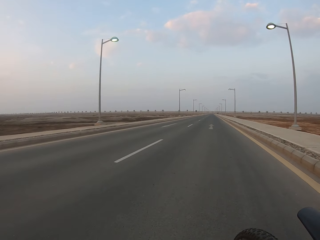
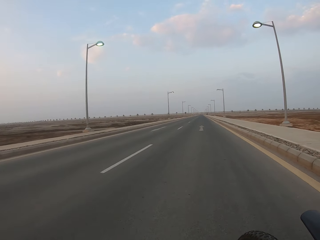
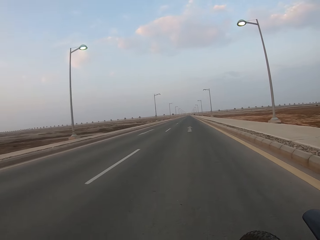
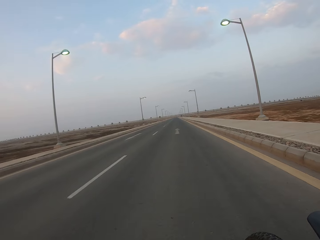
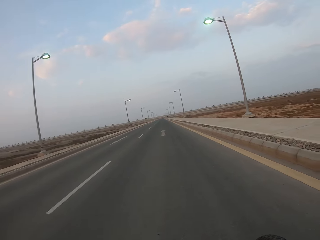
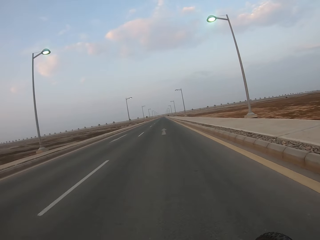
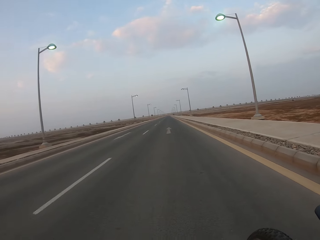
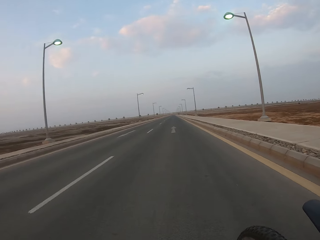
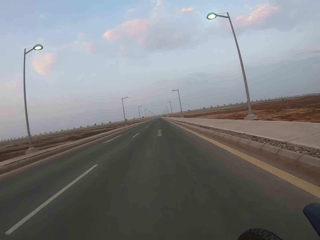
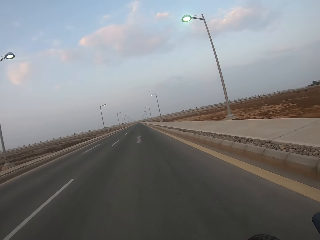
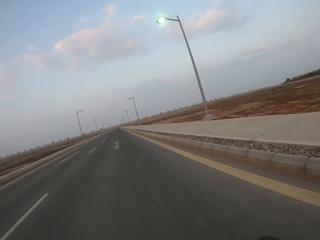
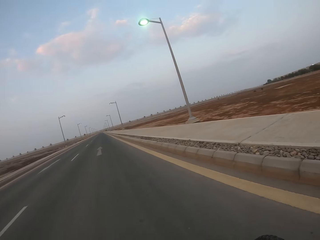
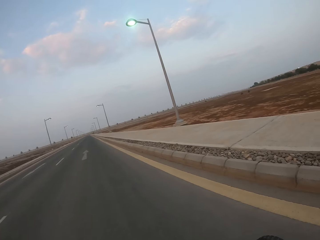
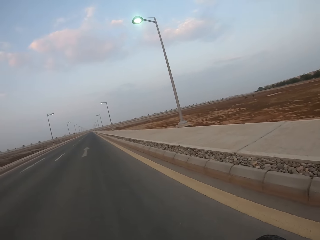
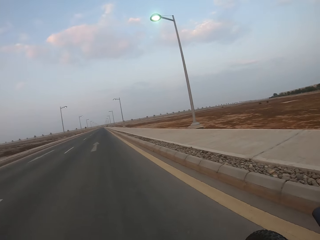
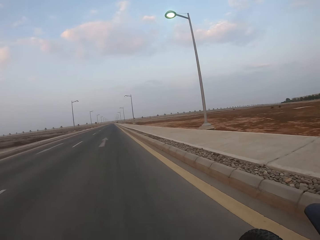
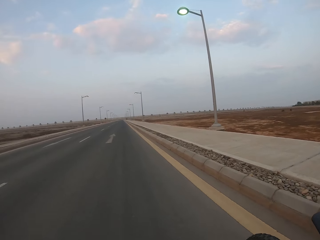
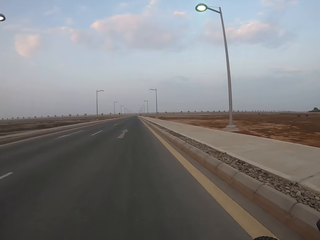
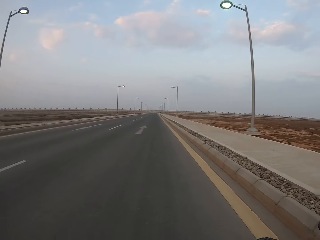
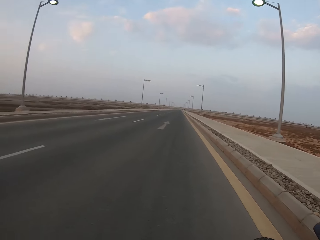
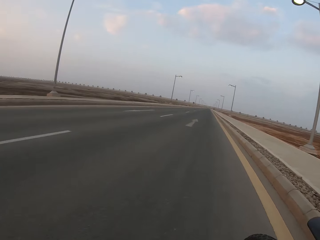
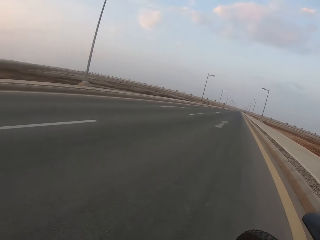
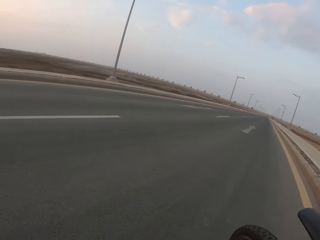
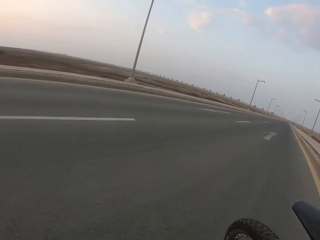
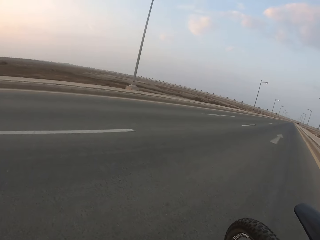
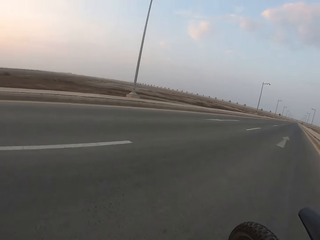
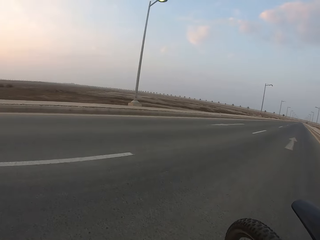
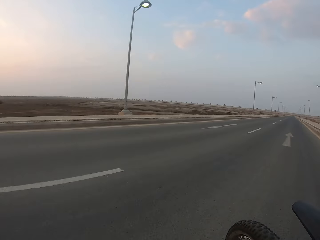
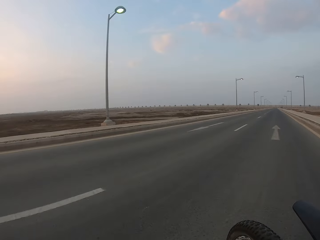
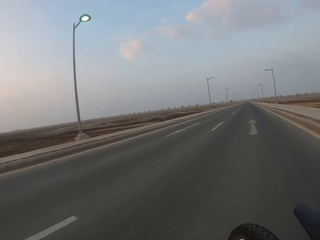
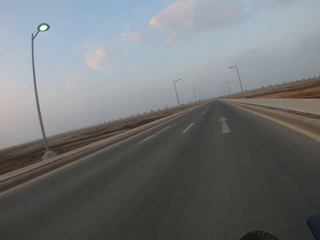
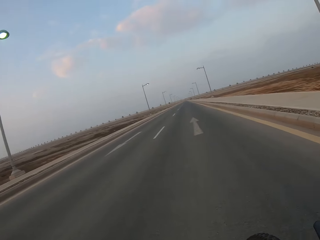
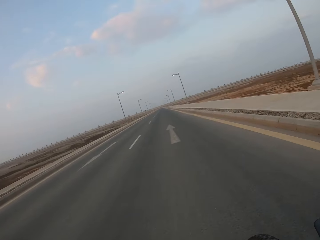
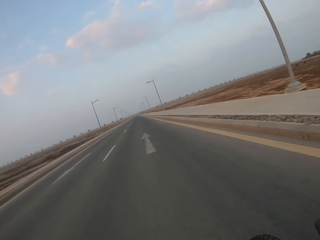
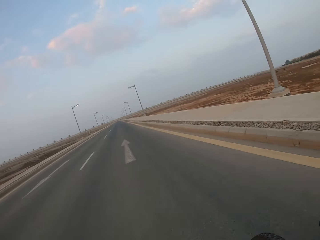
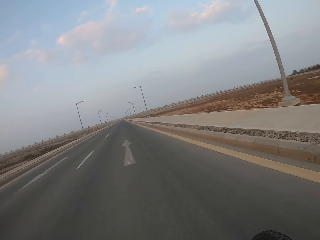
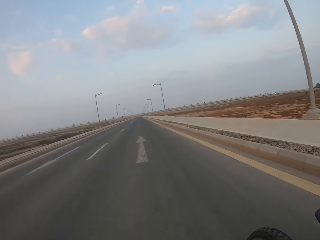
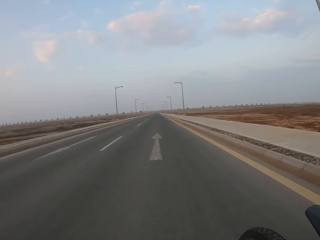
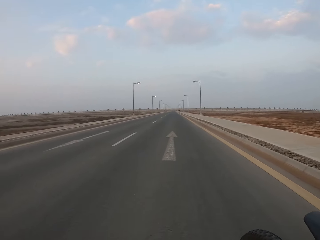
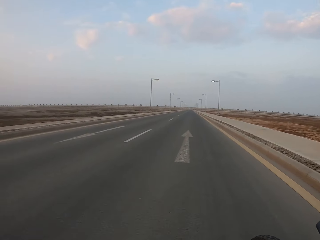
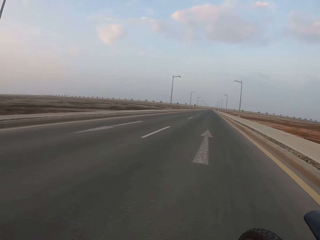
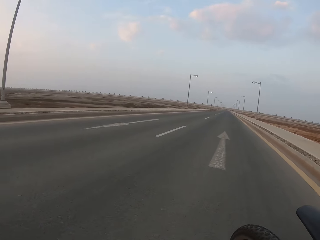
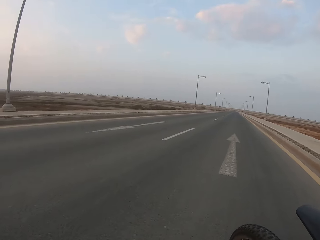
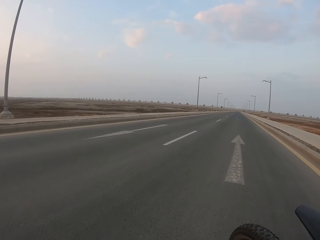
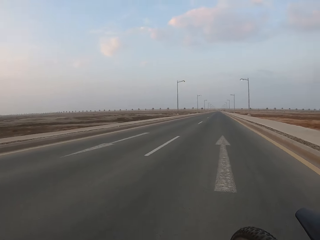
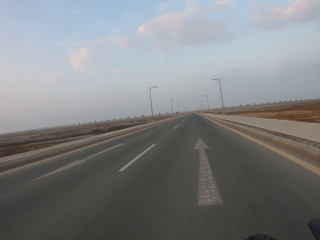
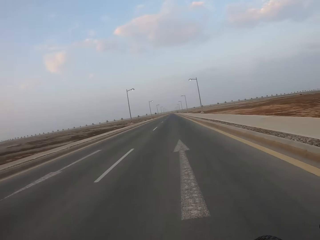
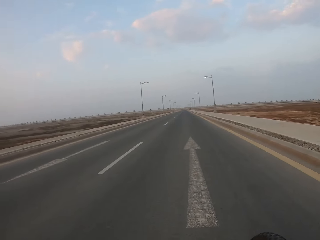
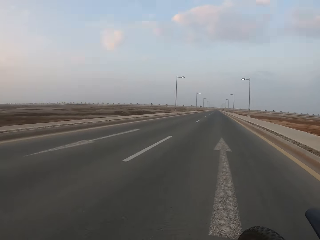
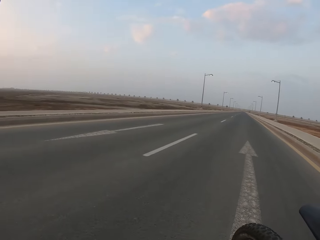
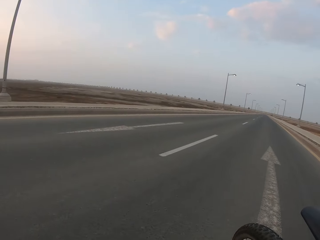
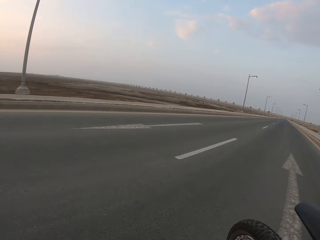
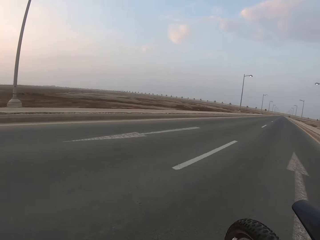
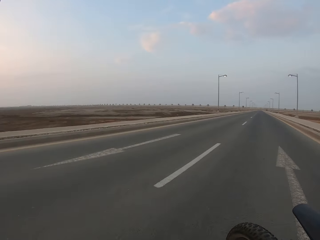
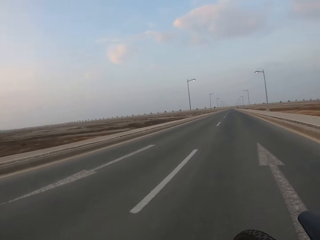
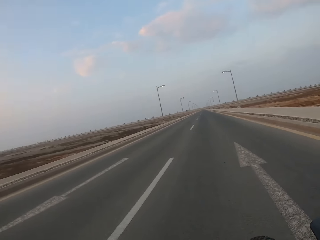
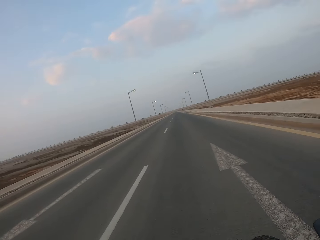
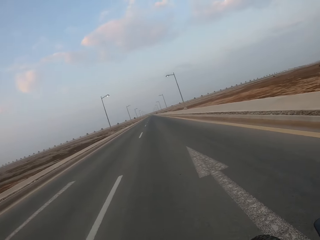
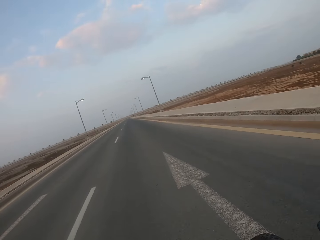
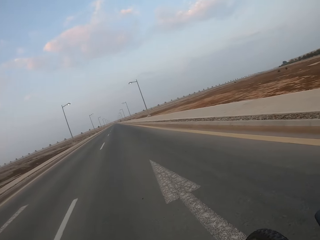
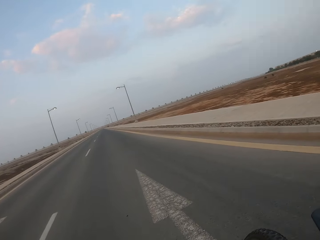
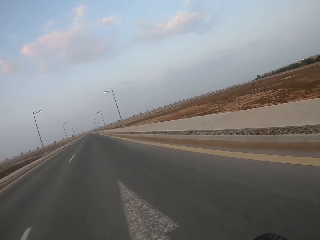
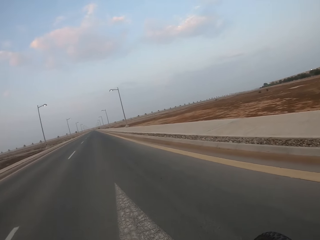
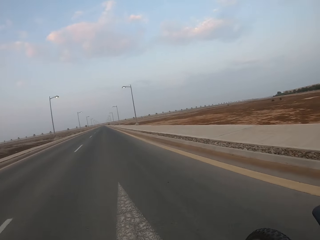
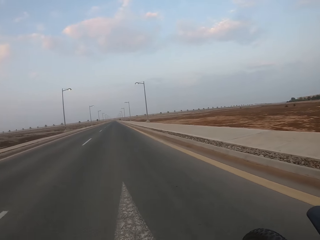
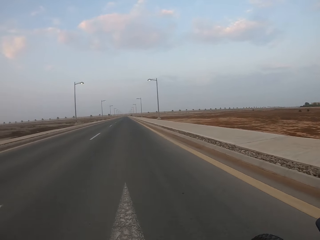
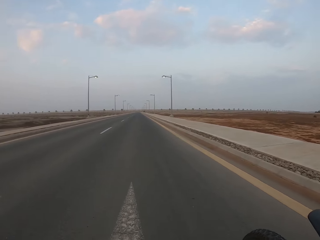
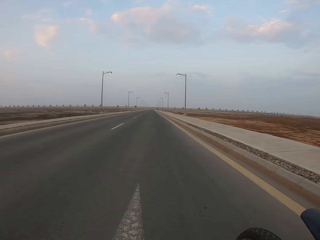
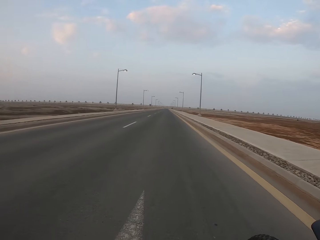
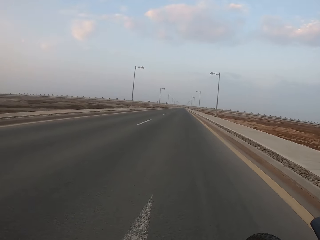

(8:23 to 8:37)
The camera wearer looks around. They ride a bicycle on the road. They look around. They ride a bicycle on the road. They look around.

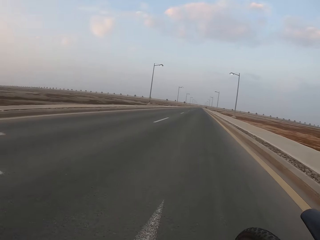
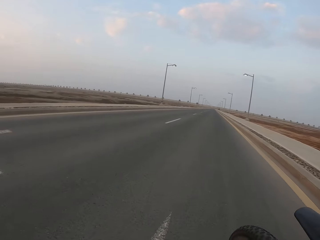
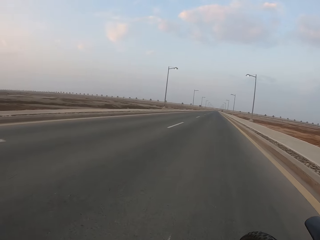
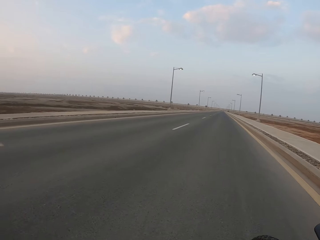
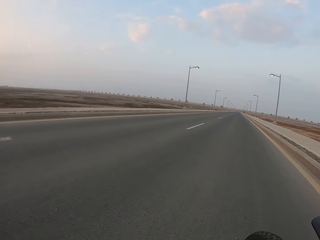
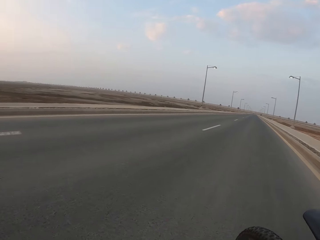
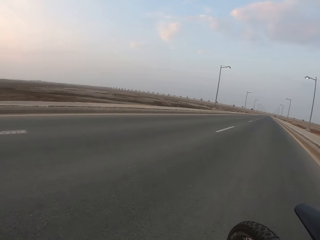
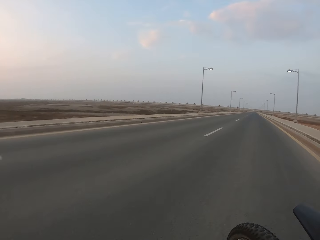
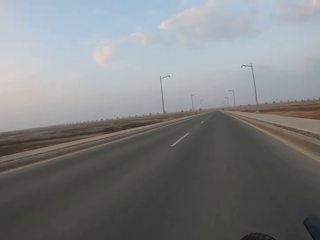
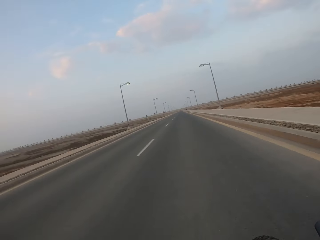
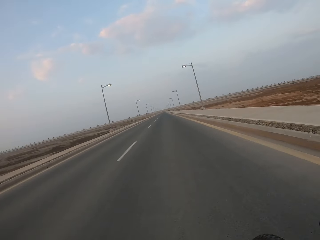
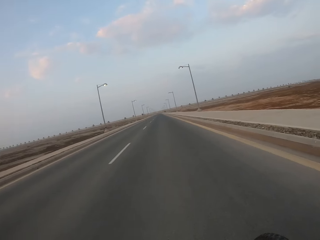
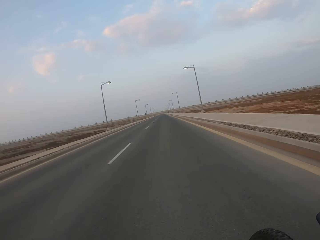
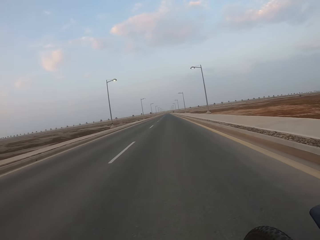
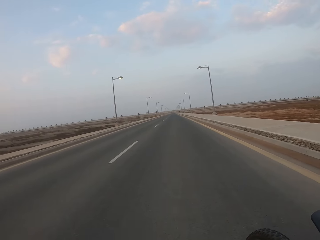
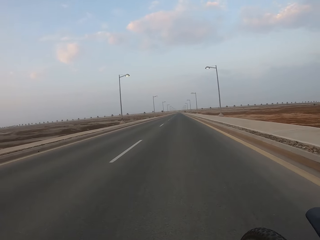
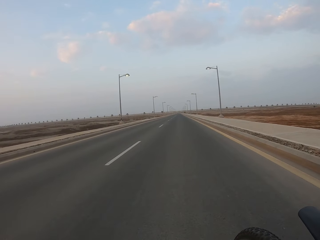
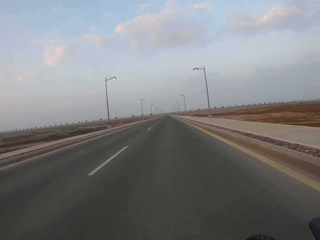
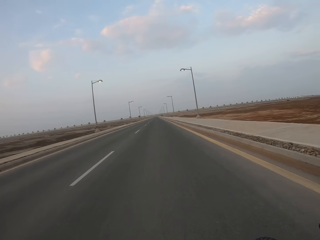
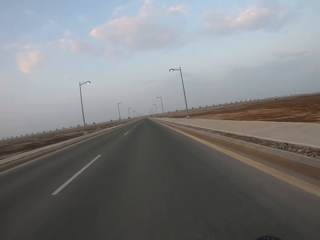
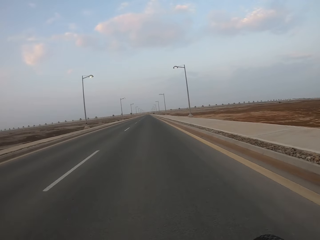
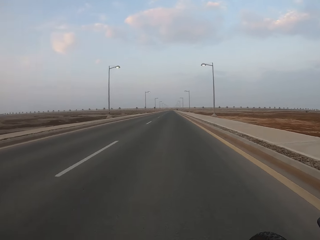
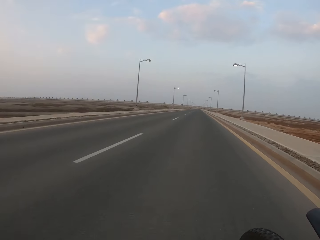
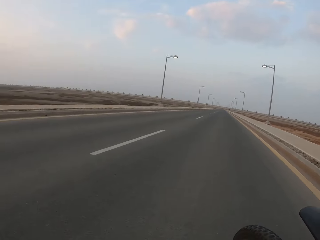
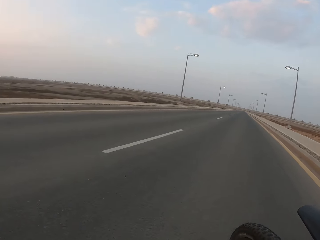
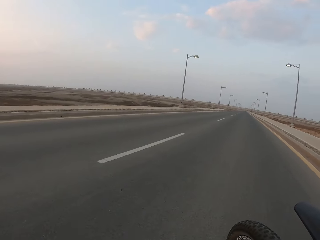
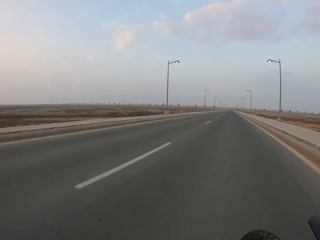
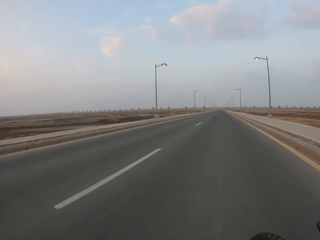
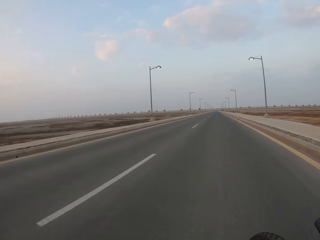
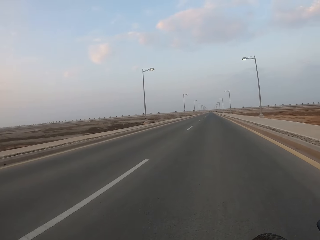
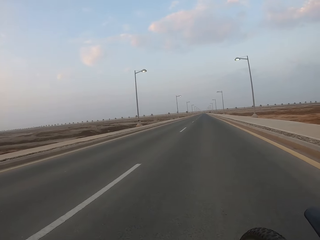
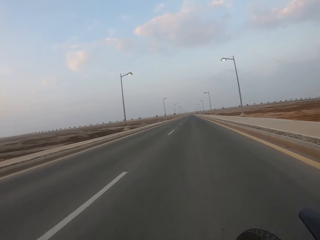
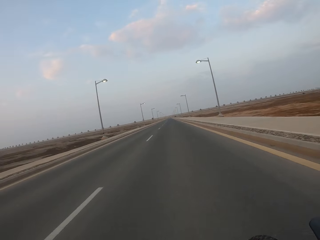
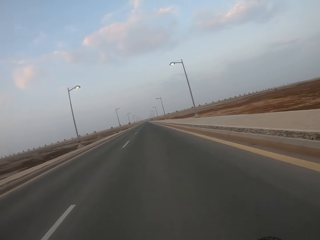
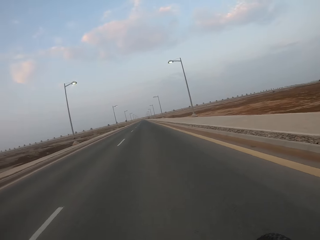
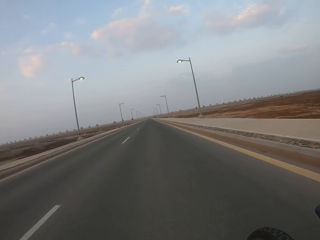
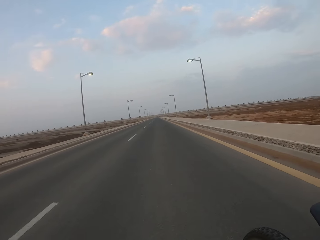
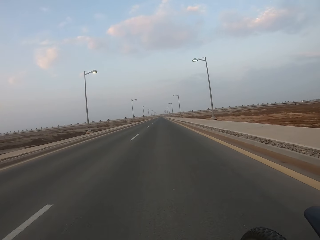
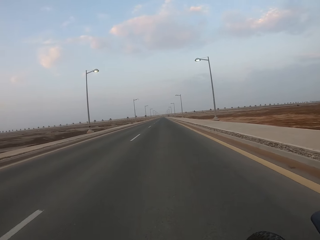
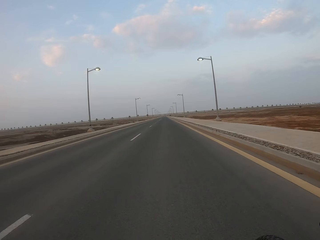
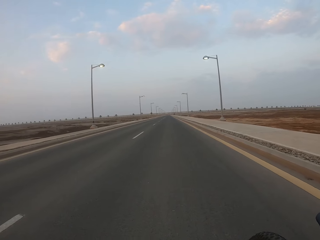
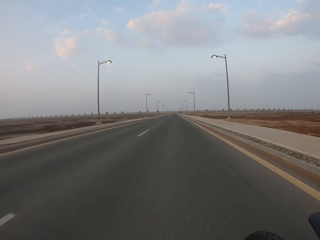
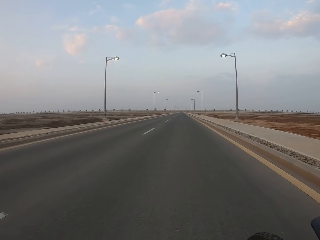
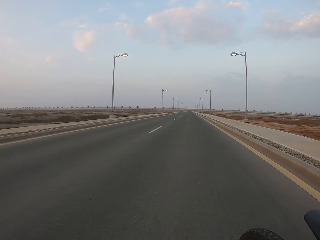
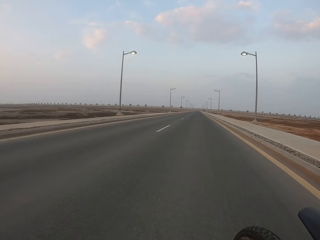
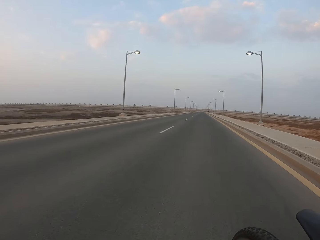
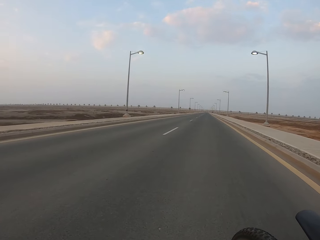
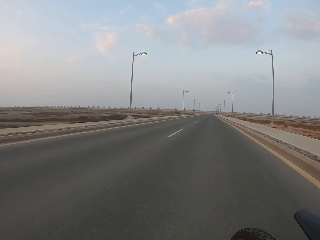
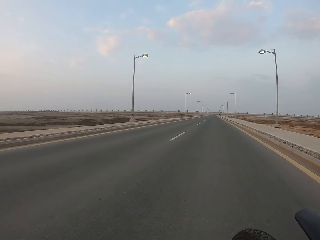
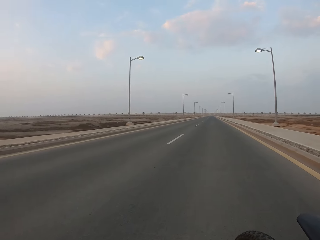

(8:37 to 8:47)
The camera wearer rides a bicycle on the road. They look around. They ride a bicycle on the road.
